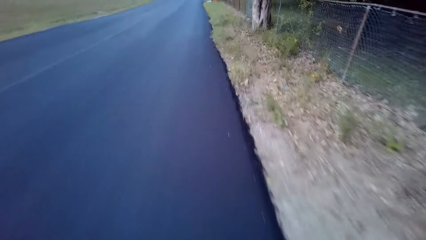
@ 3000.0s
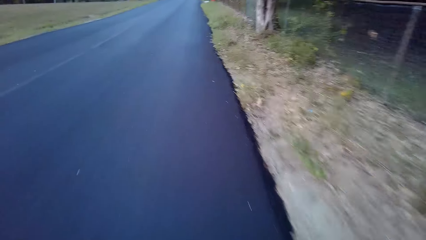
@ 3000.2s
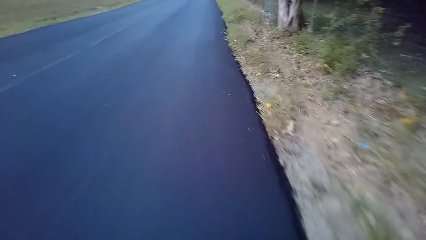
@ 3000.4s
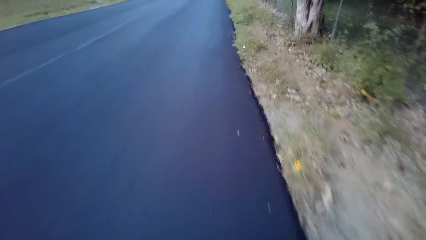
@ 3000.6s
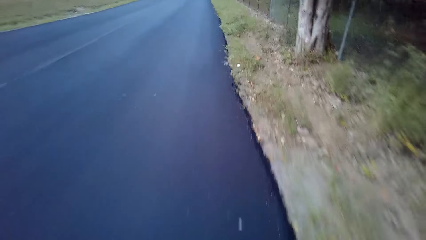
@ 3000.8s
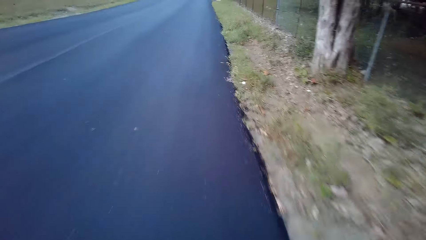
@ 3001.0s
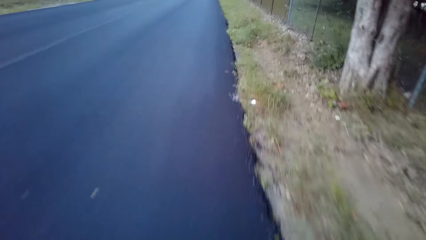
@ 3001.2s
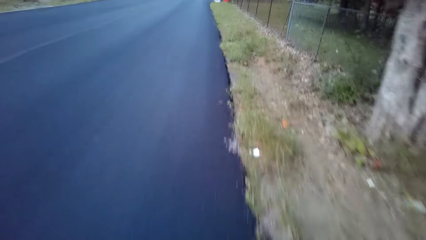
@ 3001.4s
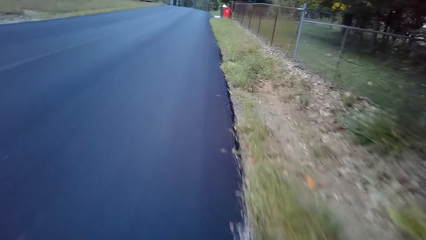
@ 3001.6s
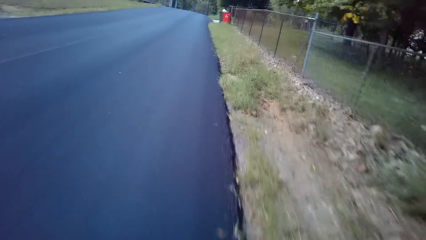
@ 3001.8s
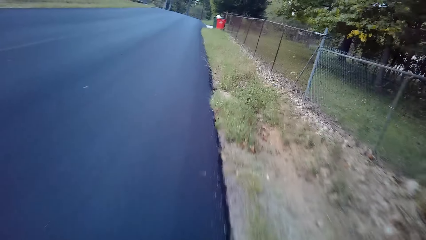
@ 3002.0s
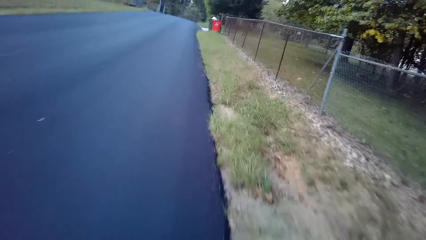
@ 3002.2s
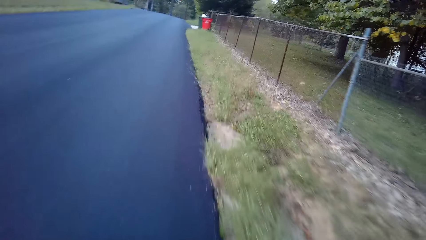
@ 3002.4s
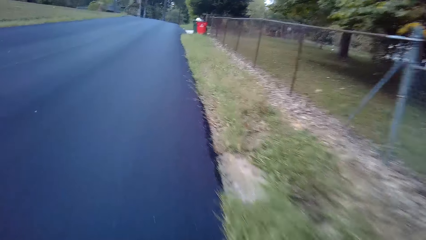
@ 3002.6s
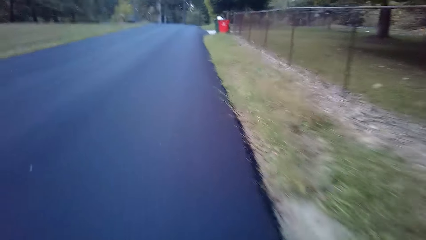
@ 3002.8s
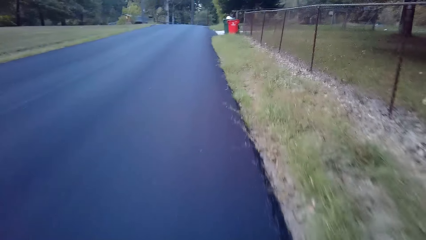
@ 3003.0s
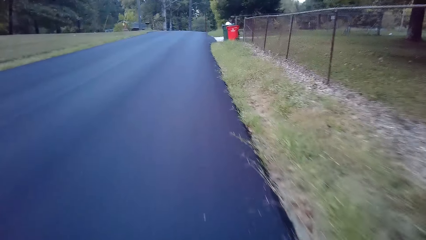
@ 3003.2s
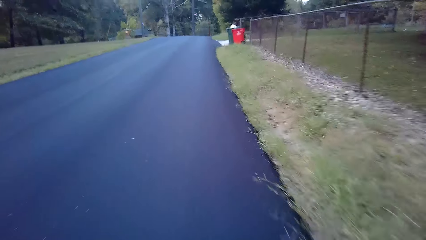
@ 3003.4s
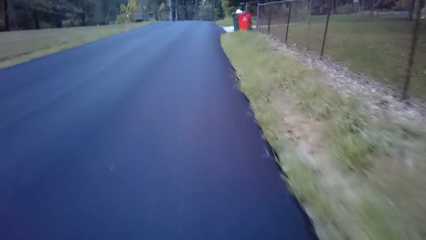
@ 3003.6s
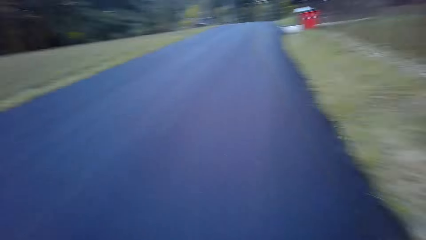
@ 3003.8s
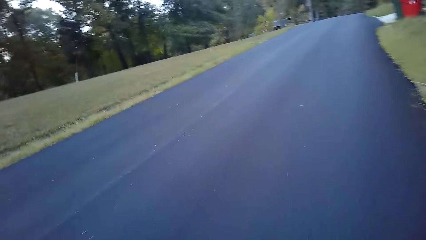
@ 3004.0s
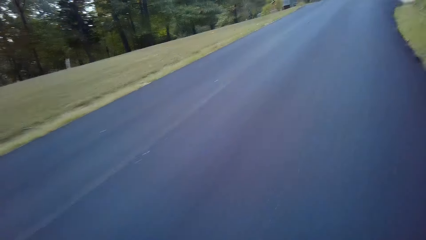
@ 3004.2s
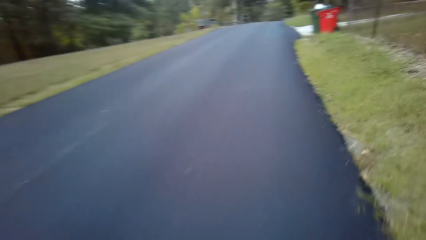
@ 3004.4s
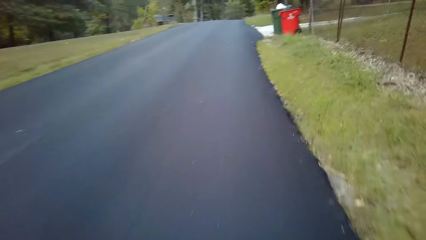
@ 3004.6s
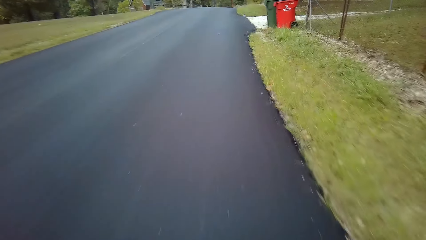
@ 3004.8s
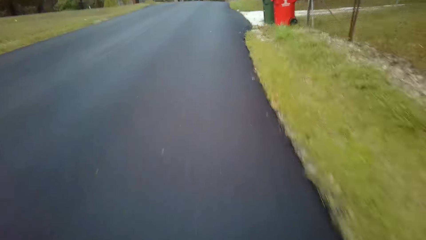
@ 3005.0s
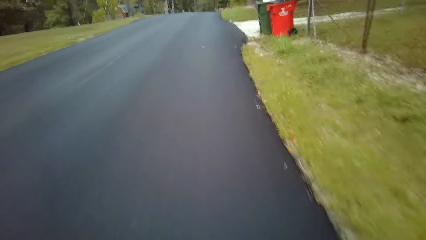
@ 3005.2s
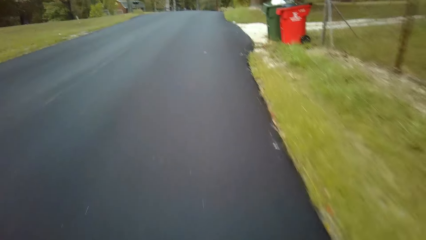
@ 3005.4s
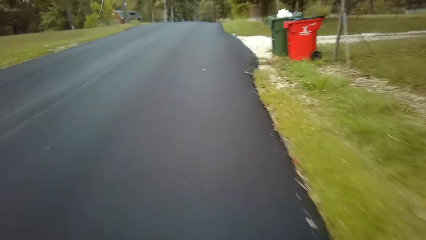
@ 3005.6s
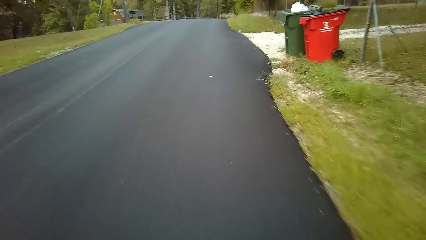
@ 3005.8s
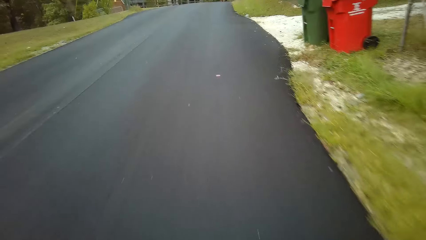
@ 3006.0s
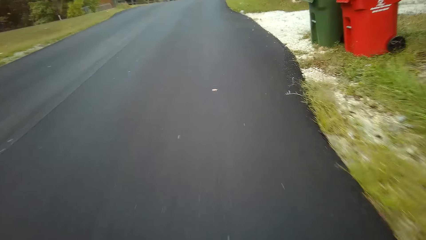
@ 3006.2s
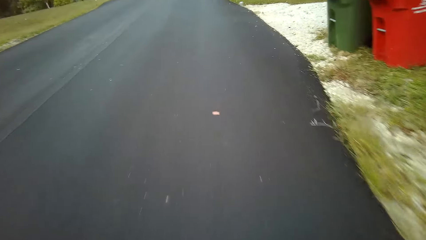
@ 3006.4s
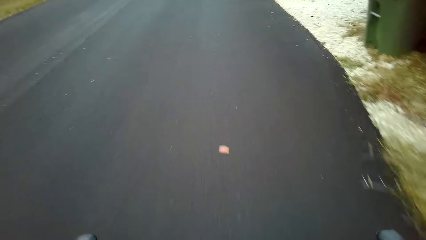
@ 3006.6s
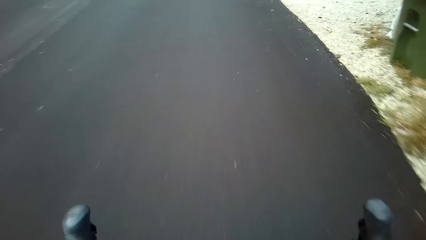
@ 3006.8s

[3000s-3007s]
The camera wearer looks around cycling.

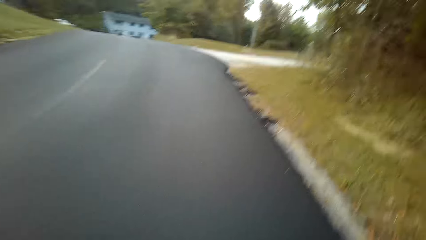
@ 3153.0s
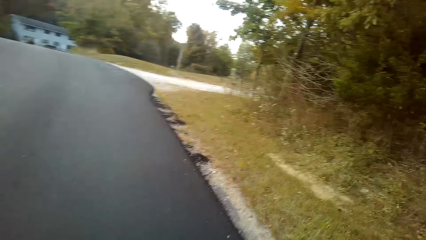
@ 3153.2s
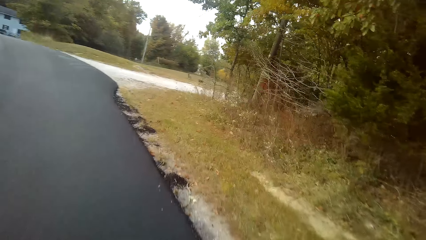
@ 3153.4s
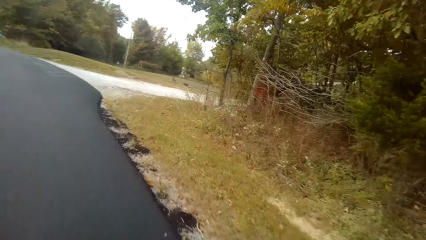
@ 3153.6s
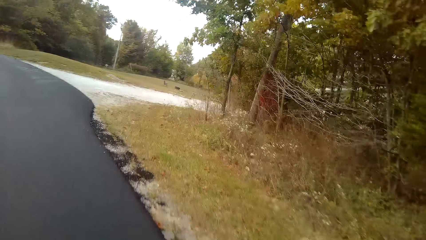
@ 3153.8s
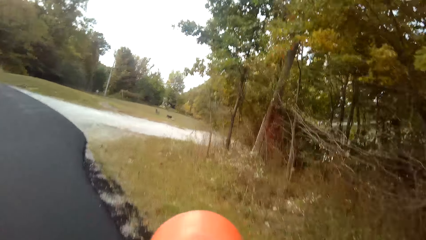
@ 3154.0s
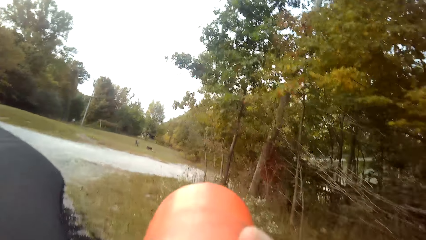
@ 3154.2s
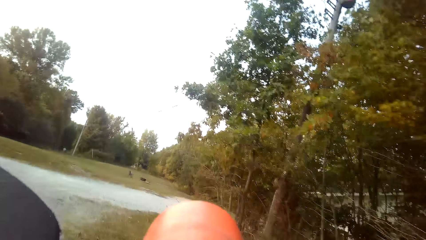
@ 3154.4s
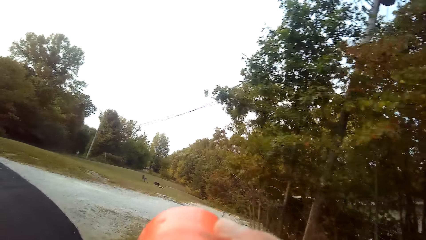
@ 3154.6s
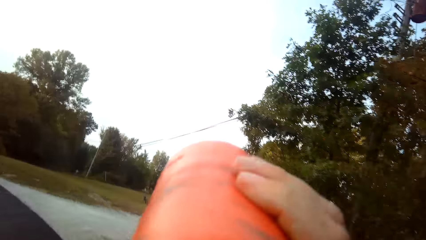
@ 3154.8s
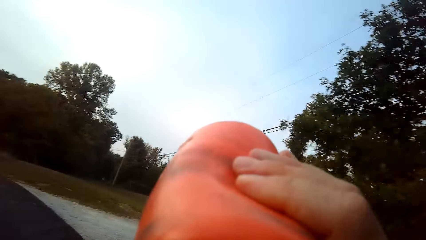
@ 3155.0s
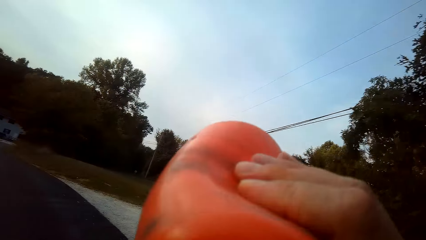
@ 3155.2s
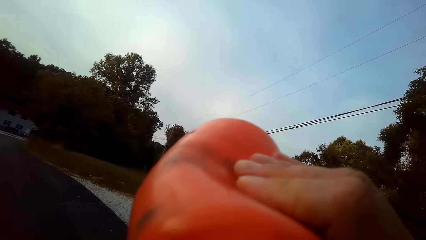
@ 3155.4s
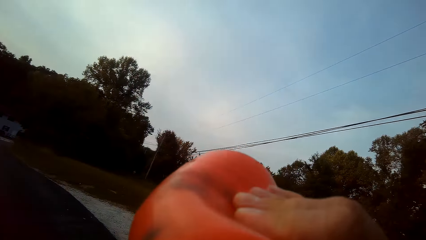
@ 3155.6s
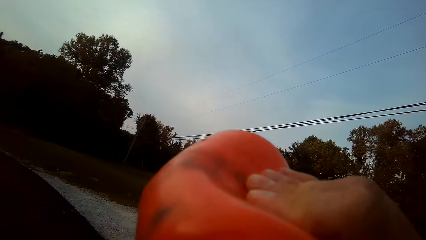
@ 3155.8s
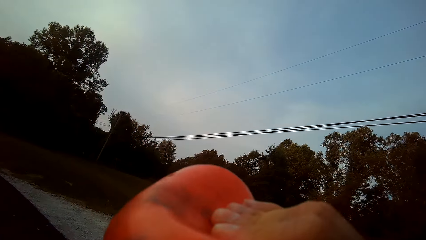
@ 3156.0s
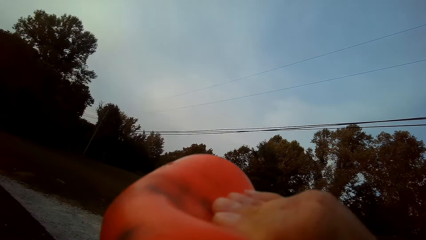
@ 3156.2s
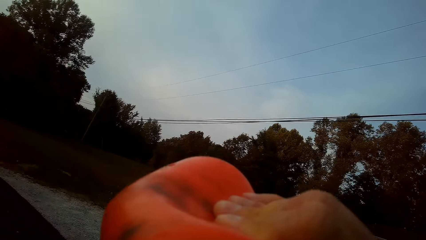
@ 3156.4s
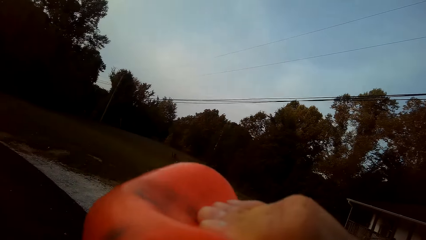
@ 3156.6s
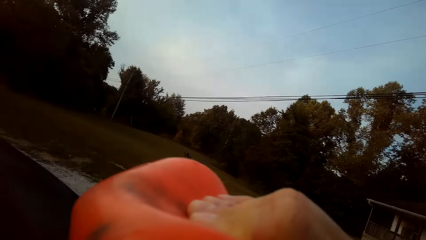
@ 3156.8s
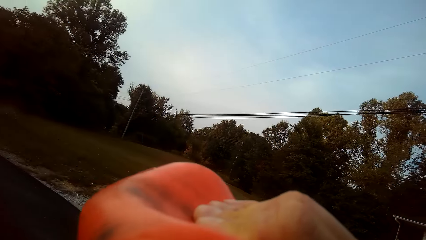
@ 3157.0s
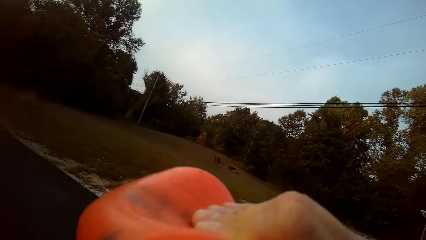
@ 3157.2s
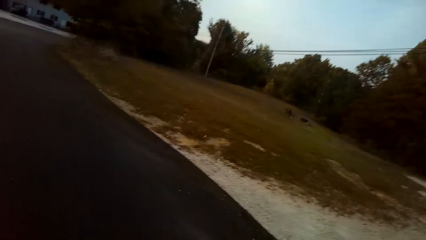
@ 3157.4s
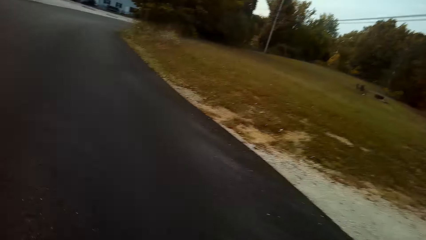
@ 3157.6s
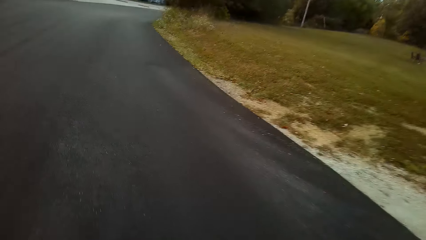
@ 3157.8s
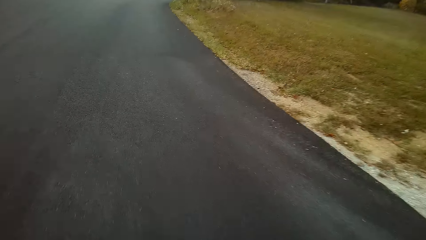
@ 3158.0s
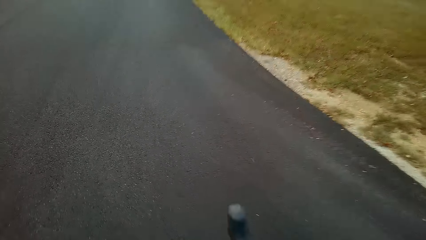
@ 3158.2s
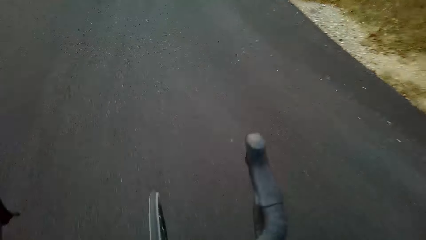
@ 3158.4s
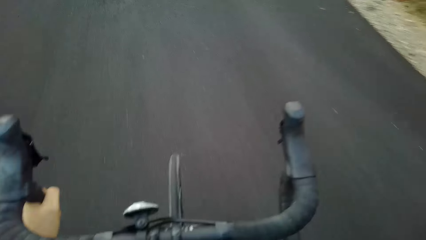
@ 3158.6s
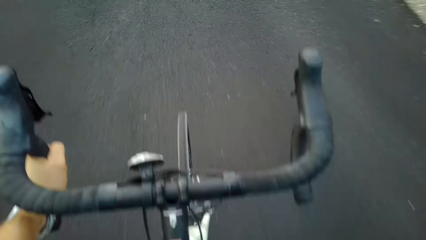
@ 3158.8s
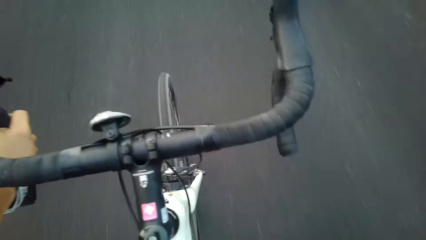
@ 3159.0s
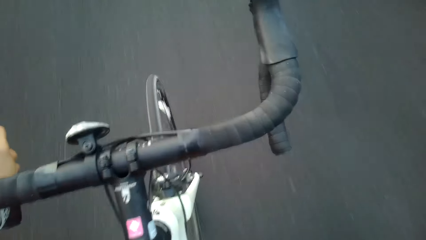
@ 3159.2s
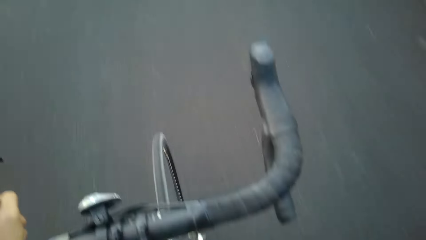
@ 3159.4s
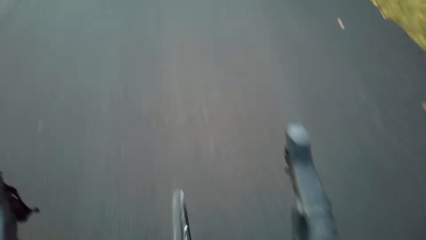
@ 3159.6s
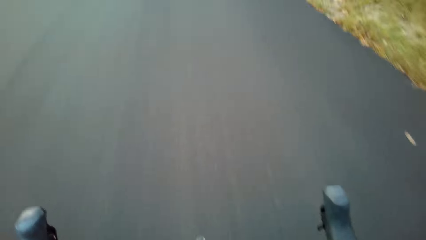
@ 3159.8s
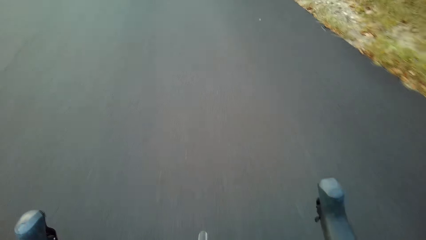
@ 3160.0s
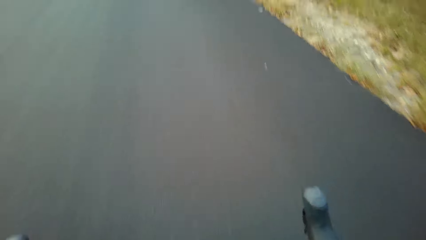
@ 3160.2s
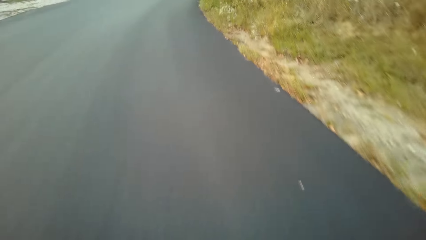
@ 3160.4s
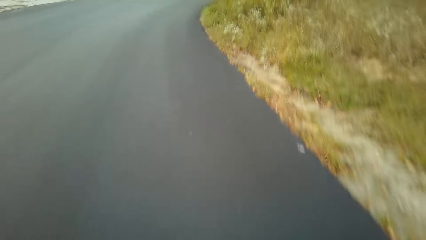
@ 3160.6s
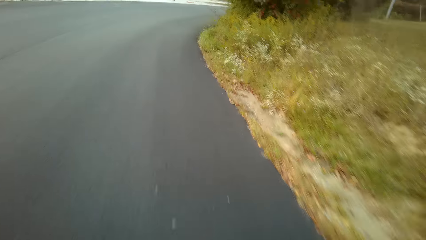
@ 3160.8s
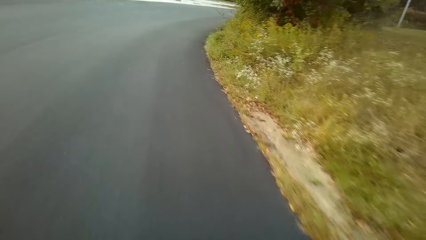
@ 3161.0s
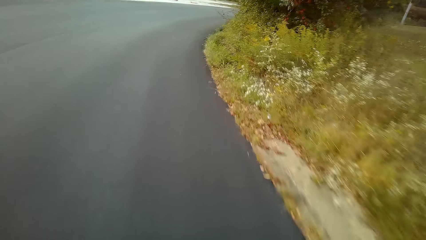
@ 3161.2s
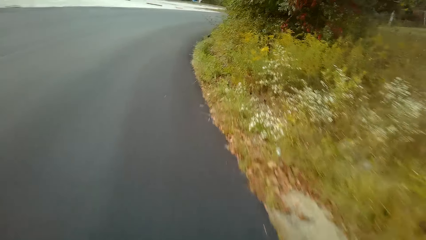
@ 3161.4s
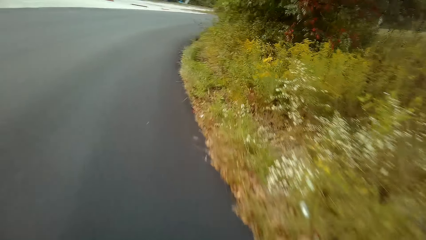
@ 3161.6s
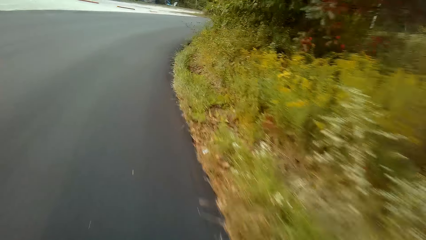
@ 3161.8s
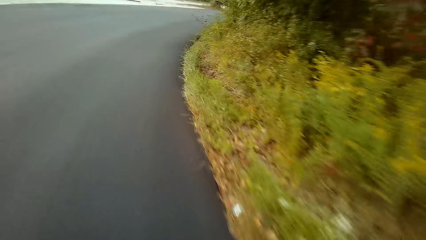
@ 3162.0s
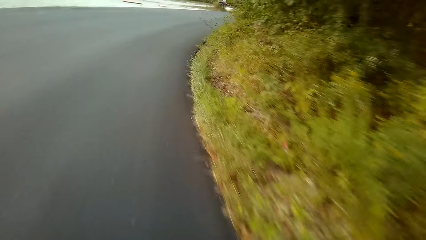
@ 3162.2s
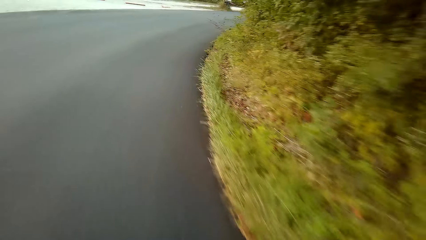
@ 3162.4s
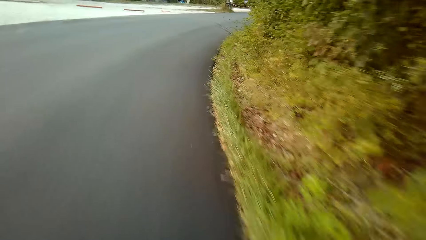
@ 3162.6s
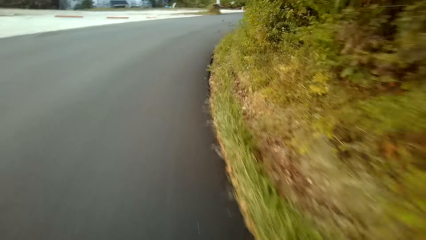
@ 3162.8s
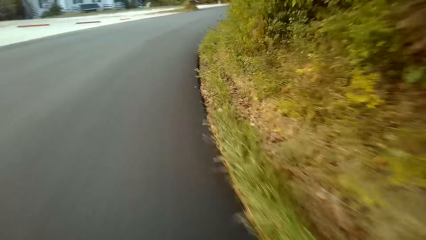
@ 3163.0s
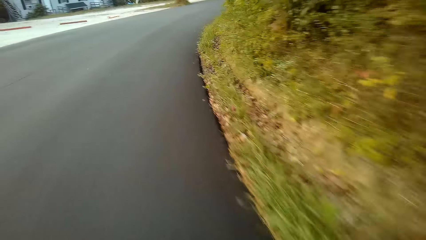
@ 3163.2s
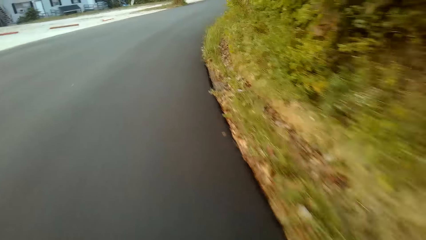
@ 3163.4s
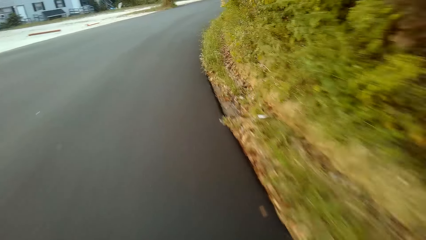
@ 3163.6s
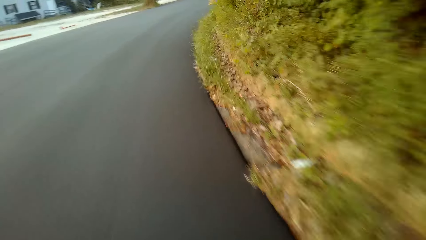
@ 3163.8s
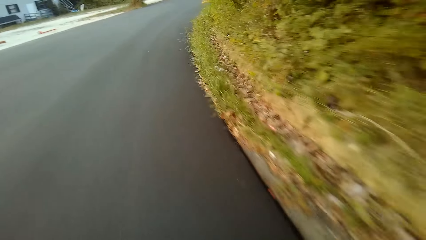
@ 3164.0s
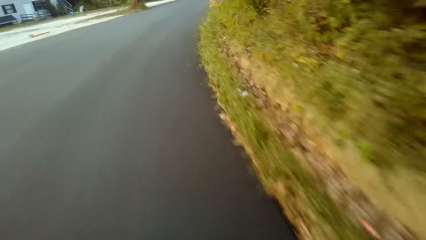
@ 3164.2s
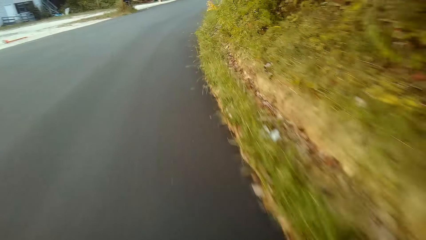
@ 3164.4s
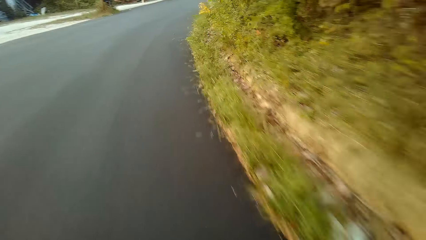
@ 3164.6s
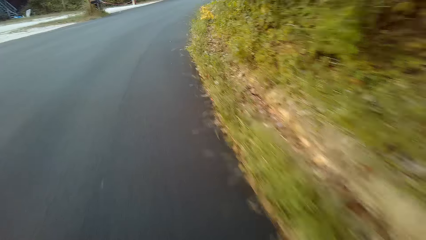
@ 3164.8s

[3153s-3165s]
The camera wearer lifts a bottle. They drink water while cycling. They press the bottle.
